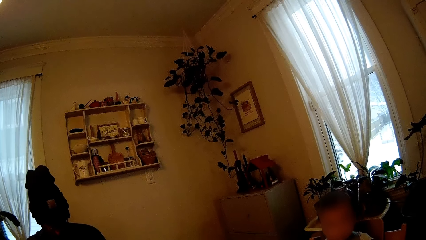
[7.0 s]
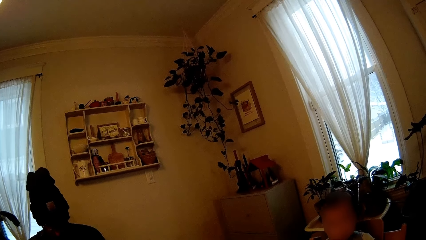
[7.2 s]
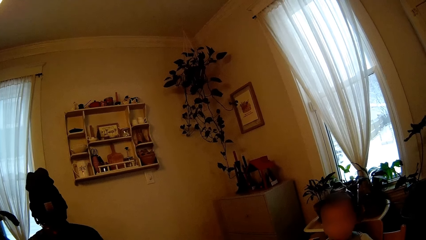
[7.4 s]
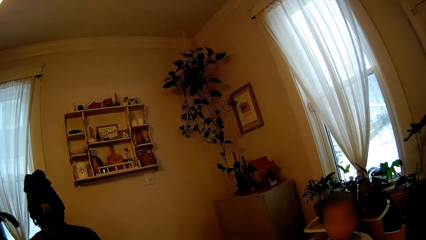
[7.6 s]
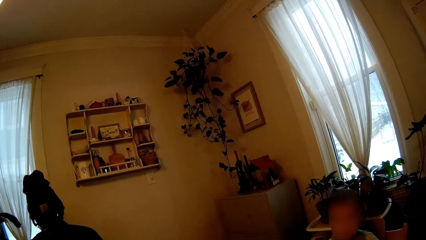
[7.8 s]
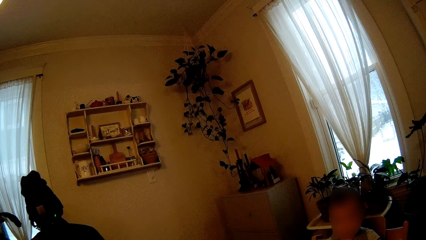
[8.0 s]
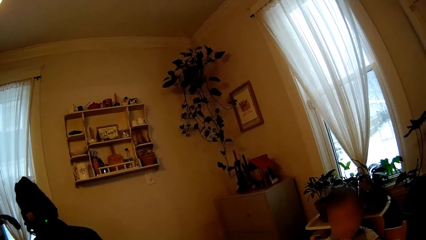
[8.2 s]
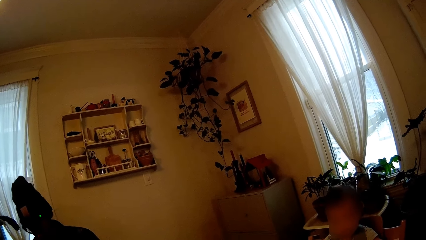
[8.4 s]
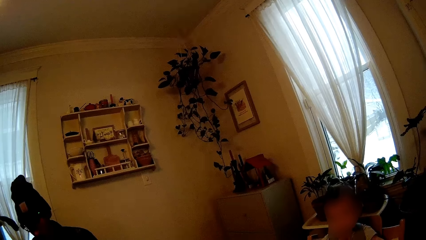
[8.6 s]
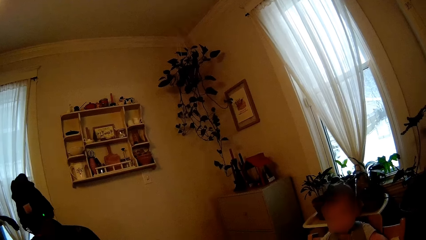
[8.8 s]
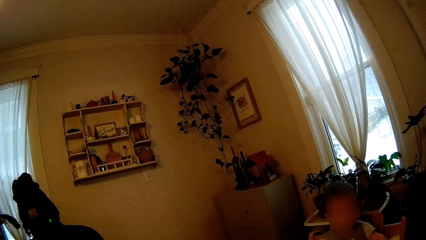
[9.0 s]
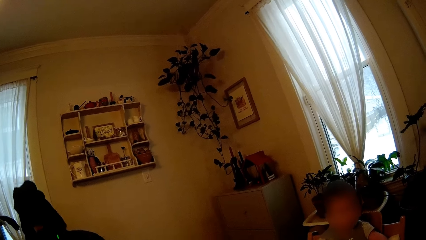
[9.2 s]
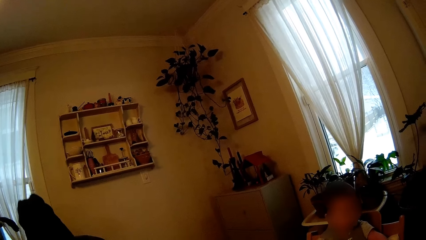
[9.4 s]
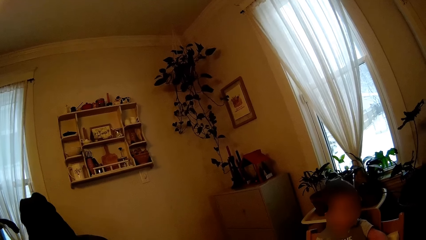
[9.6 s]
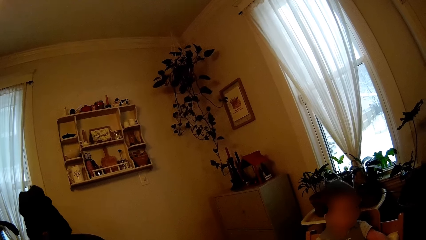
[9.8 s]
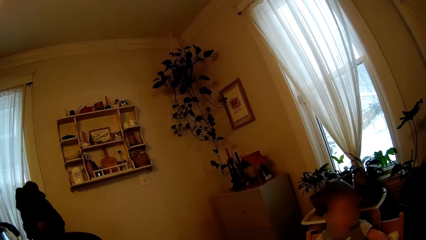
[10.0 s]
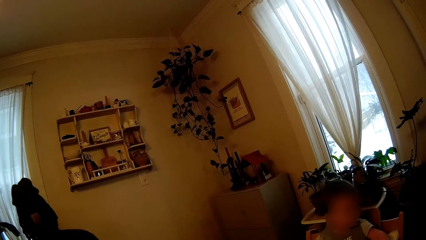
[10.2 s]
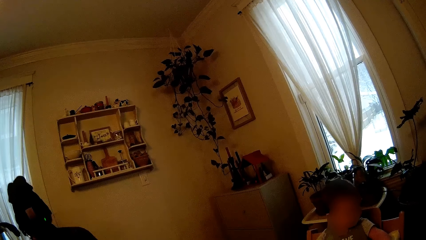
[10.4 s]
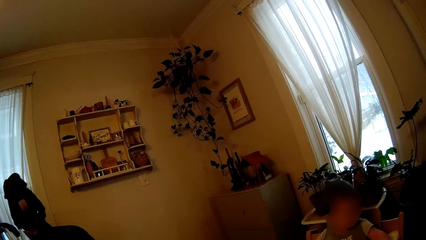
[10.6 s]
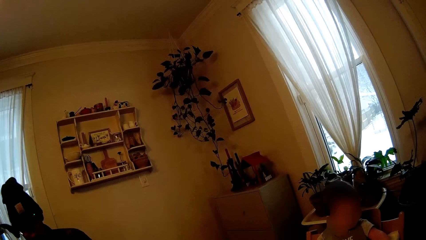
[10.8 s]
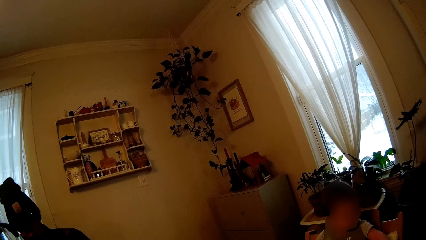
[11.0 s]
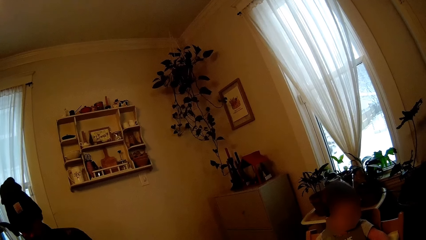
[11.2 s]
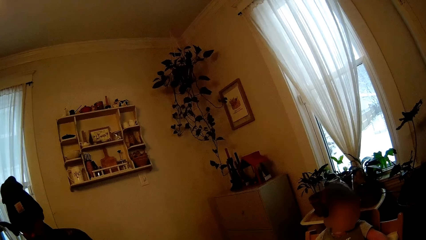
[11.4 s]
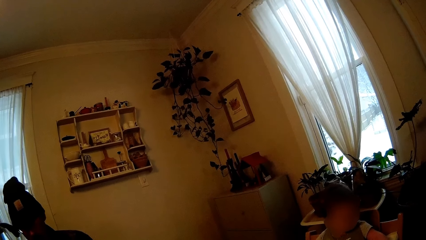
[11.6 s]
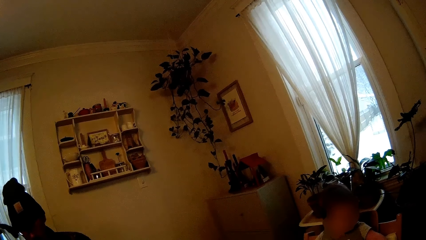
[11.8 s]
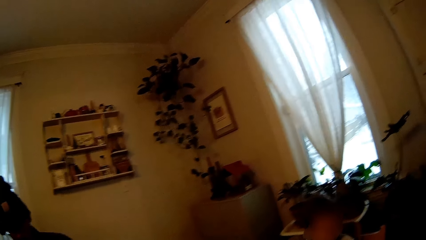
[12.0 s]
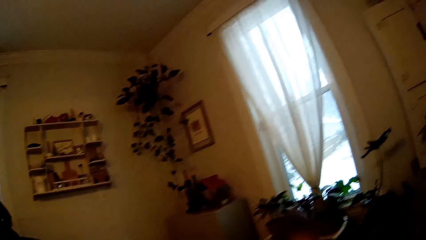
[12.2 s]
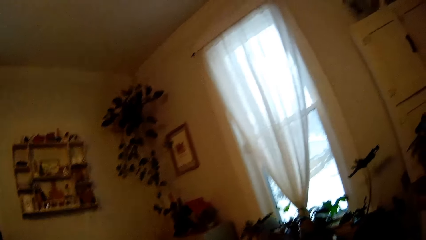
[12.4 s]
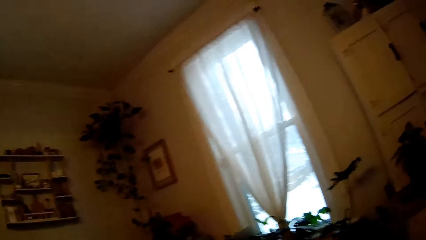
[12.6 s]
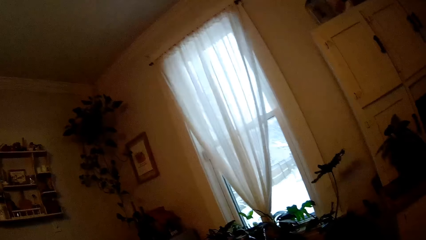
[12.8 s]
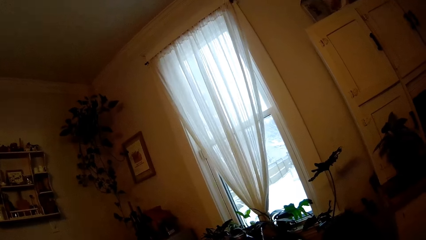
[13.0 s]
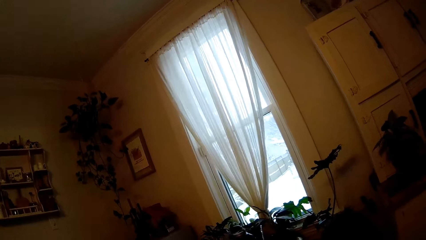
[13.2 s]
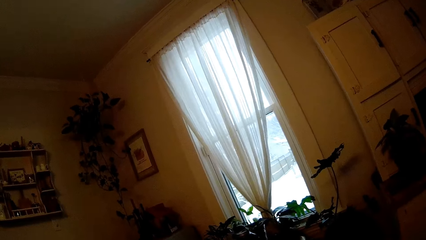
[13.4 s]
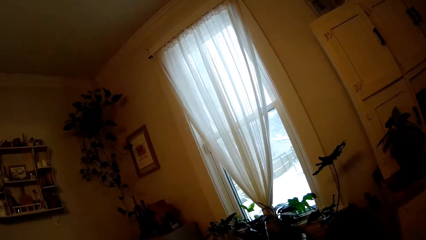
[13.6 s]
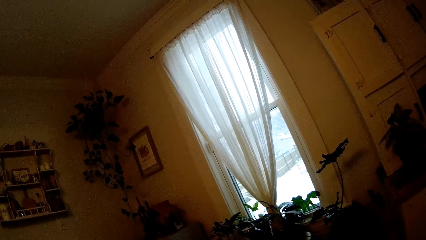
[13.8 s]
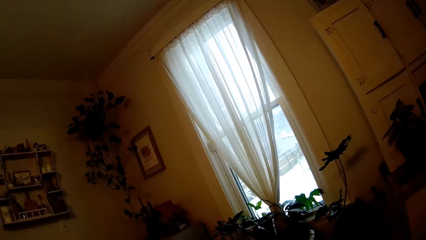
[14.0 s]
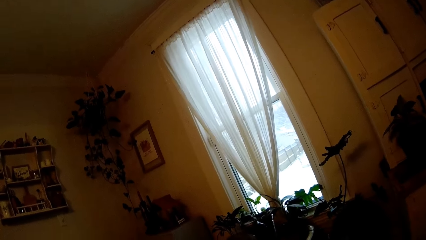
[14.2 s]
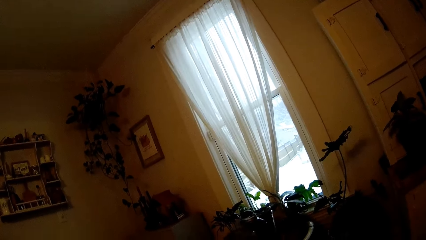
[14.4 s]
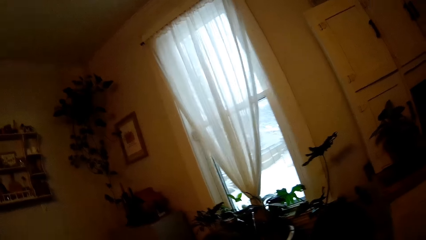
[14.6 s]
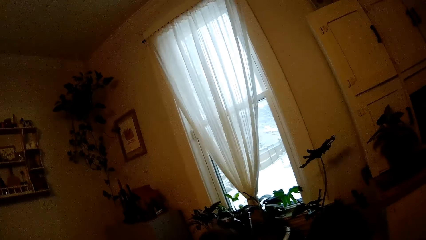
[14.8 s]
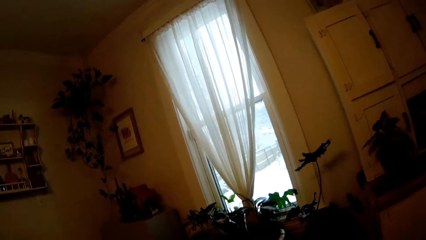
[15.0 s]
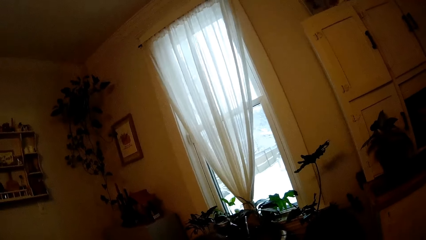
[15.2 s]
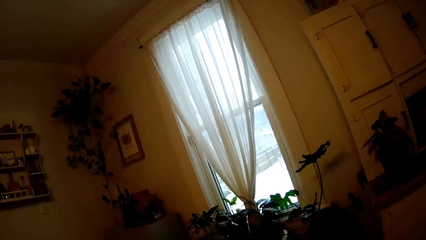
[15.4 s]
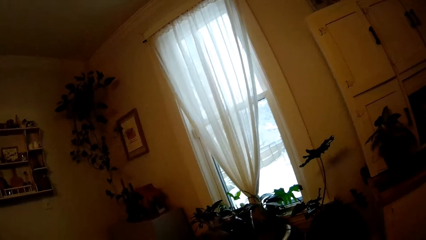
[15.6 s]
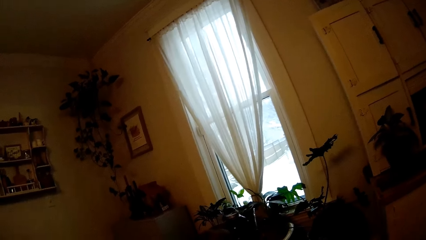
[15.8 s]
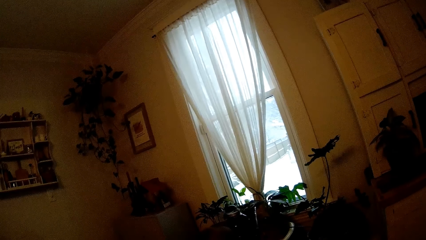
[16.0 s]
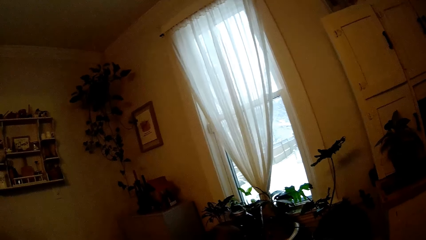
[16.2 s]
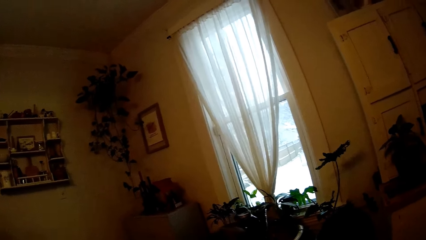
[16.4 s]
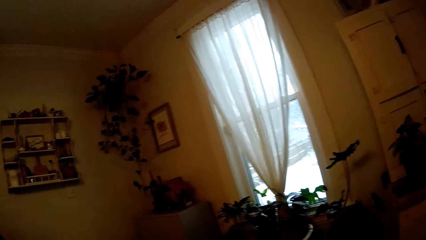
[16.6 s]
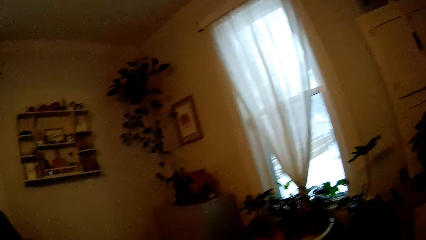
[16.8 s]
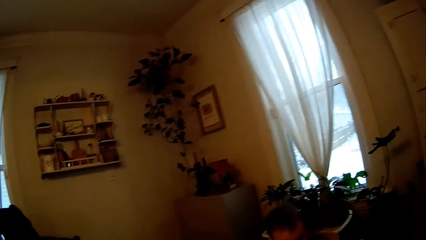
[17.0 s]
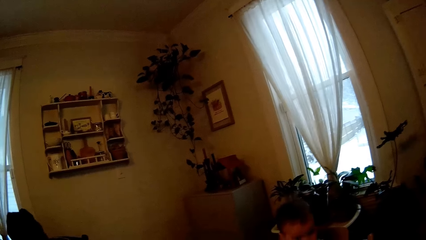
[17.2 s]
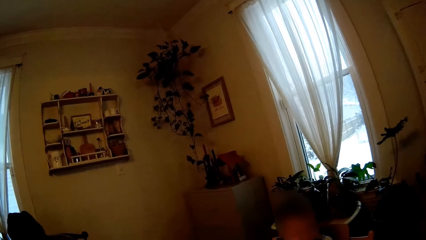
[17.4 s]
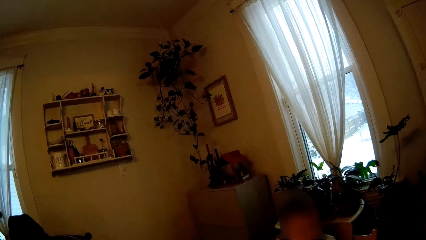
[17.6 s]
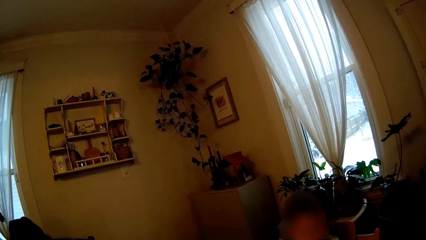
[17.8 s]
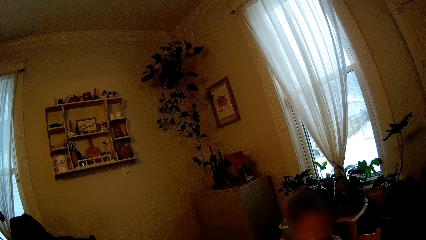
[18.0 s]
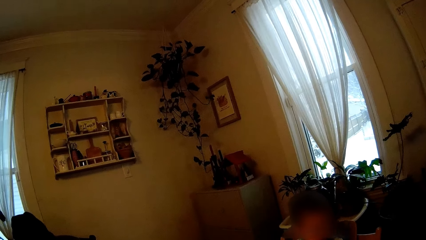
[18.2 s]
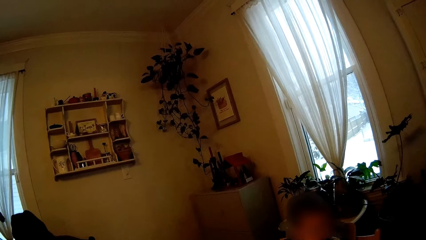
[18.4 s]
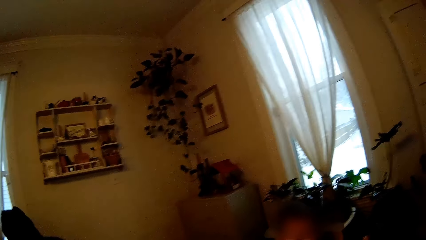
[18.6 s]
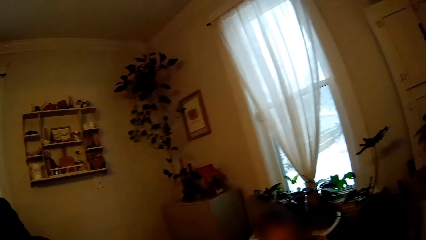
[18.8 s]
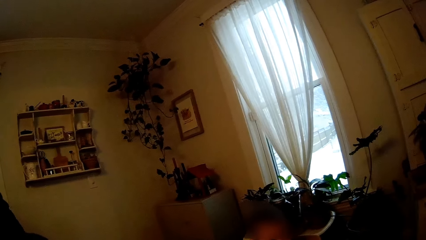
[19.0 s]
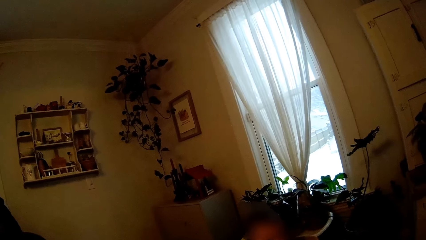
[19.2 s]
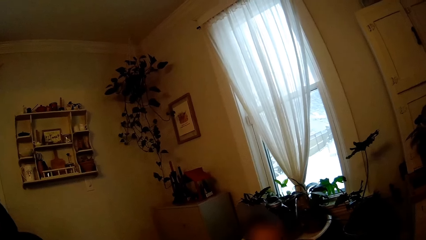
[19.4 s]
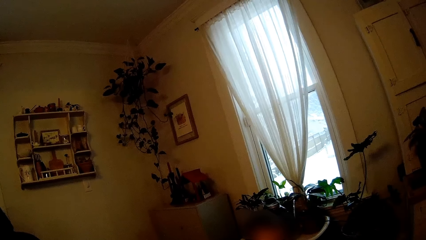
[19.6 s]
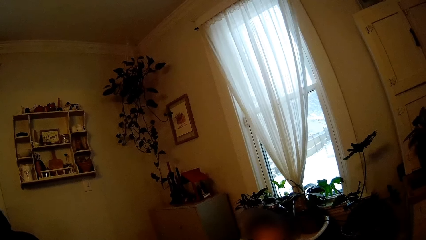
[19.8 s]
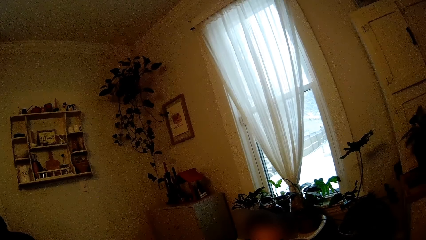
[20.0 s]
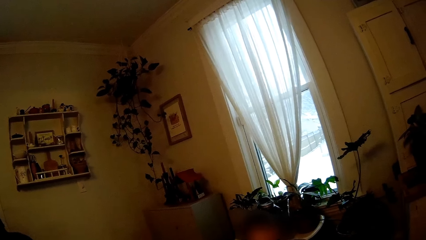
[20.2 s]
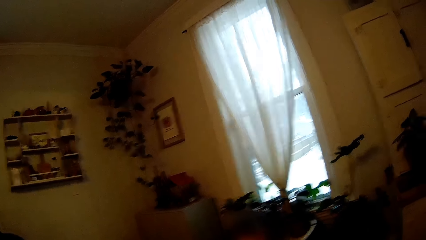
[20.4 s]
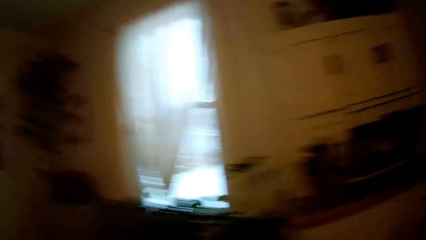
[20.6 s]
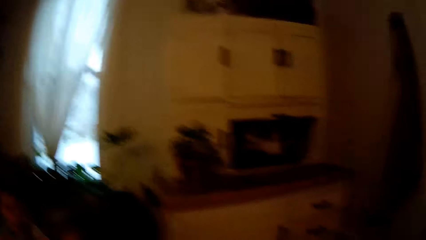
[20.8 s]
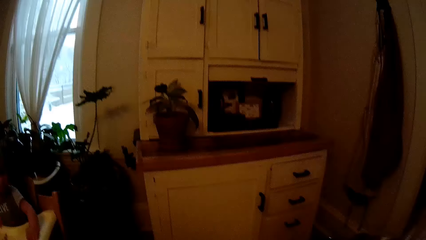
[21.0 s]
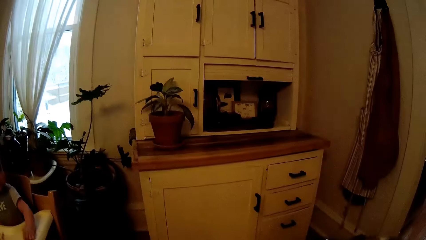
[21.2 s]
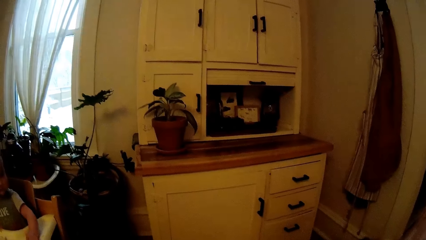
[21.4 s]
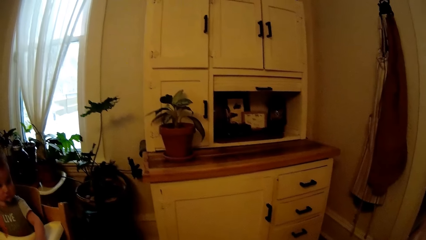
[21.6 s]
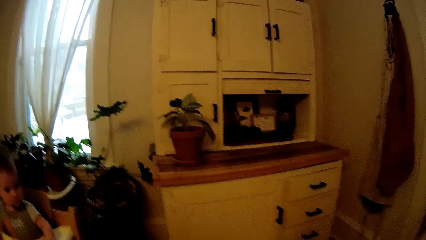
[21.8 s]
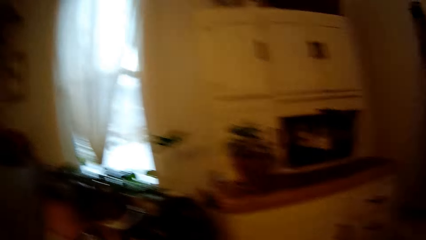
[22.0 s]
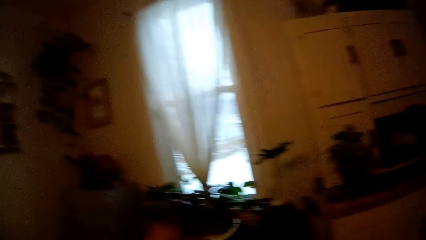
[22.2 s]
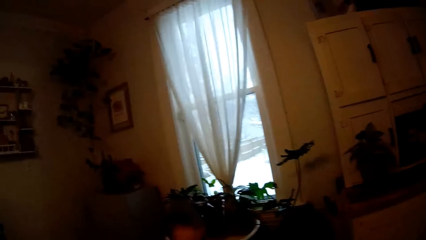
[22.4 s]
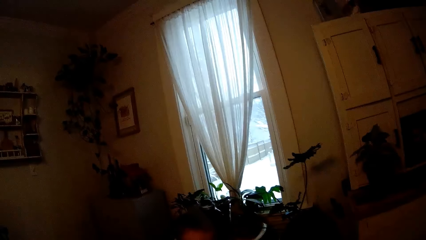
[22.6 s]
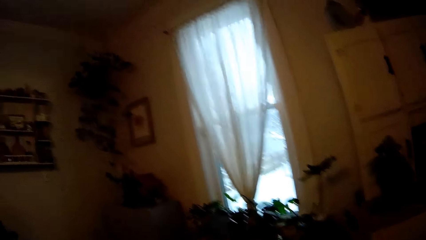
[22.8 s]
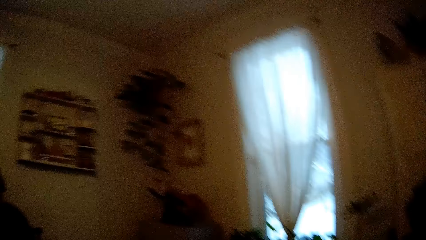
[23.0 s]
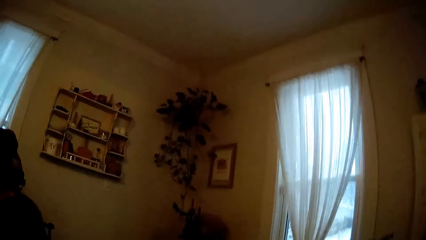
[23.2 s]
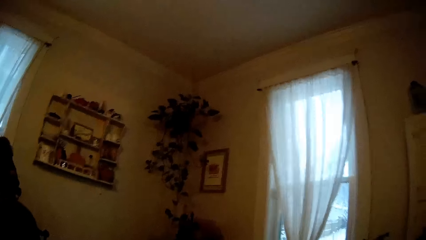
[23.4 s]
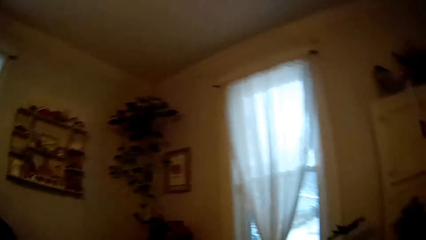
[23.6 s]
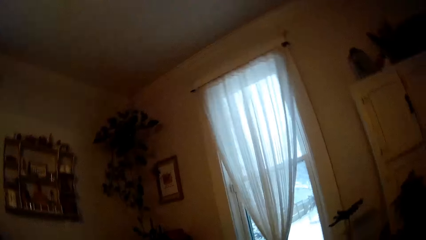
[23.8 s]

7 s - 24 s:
A man moves his head. The camera wearer interacts with a baby on the baby seats. They look around. The man moves his head. The camera wearer looks around the house.
